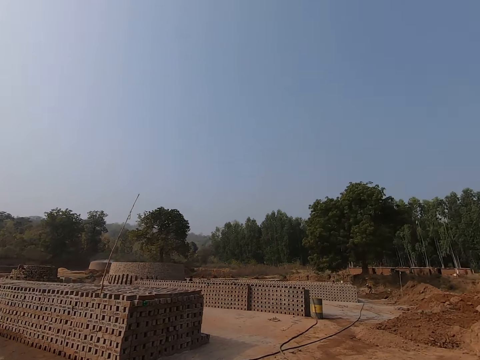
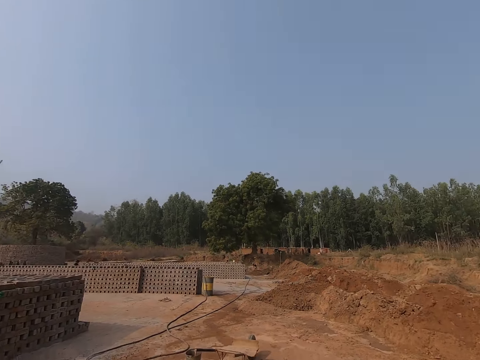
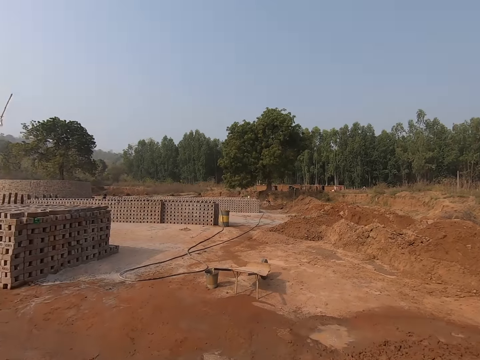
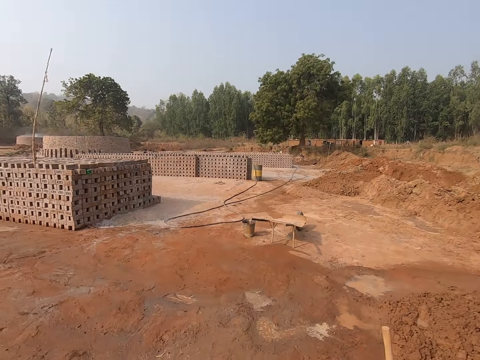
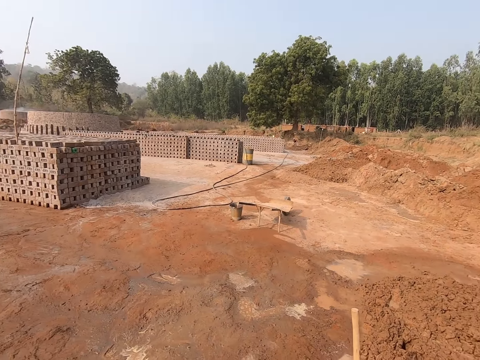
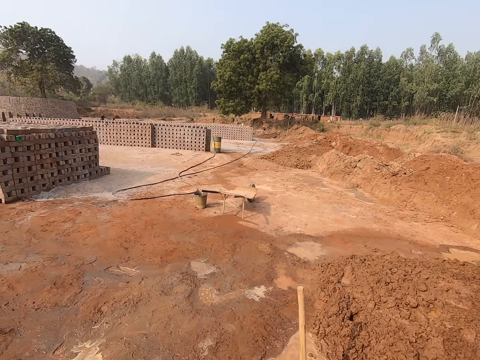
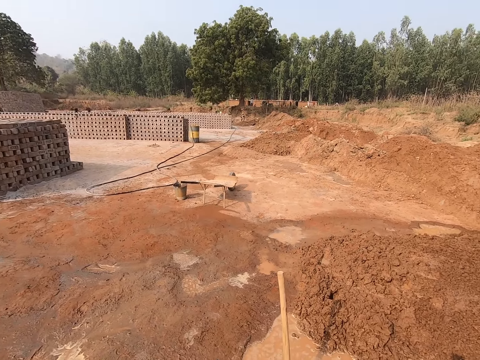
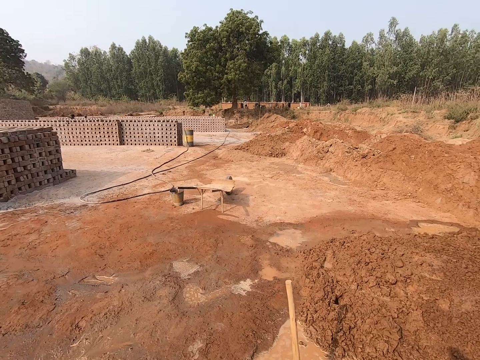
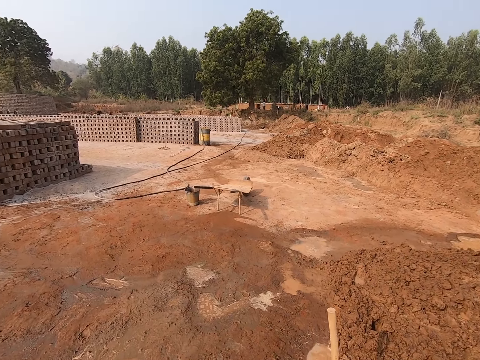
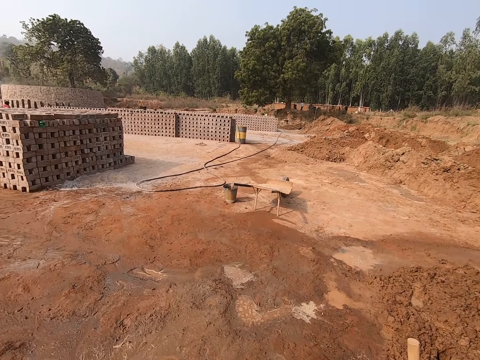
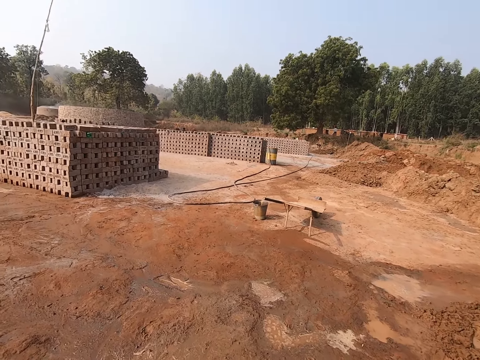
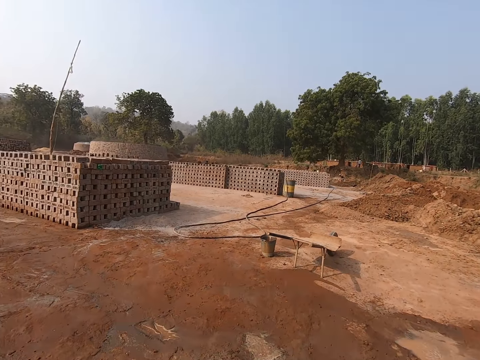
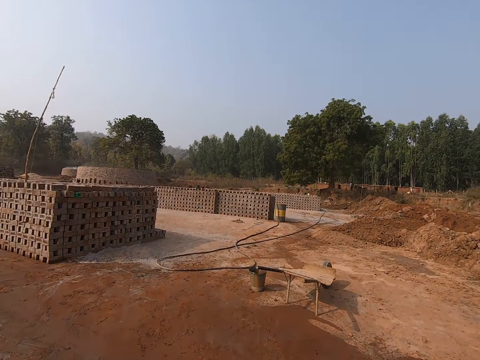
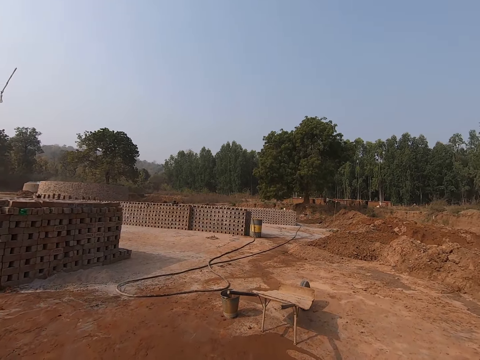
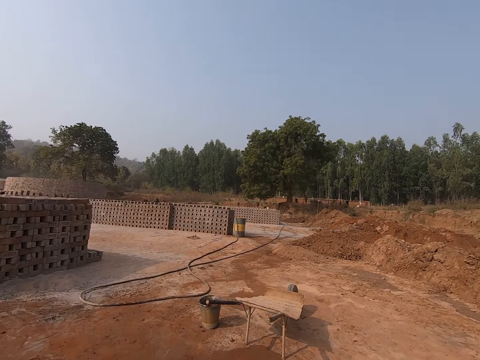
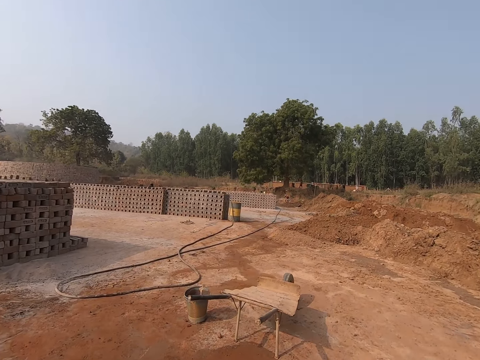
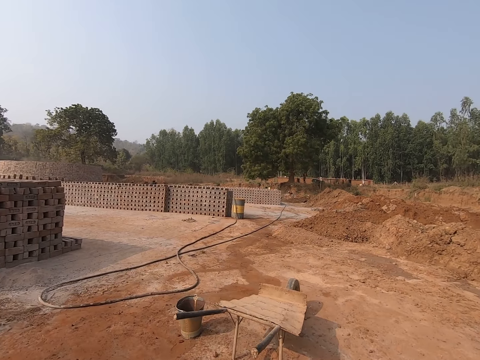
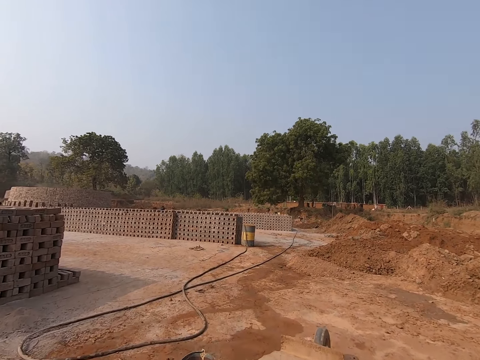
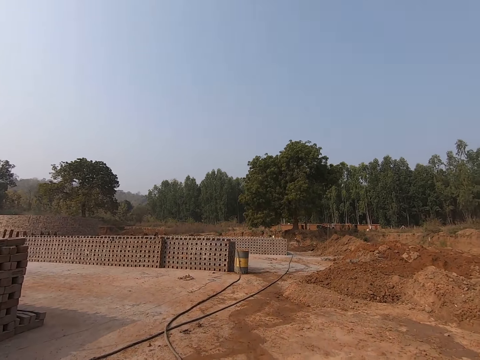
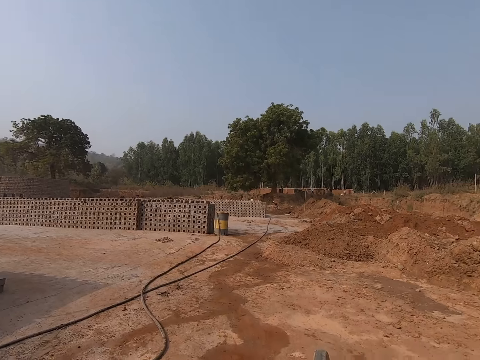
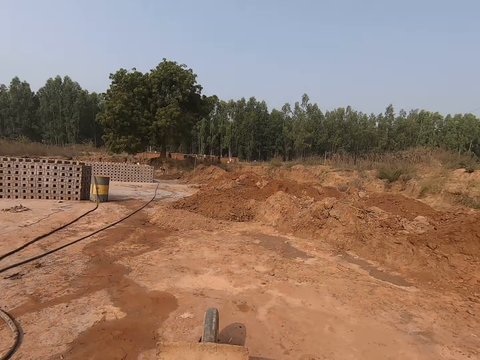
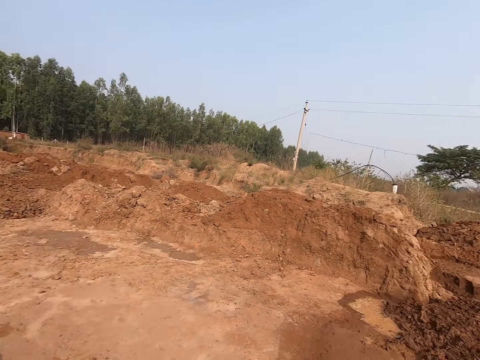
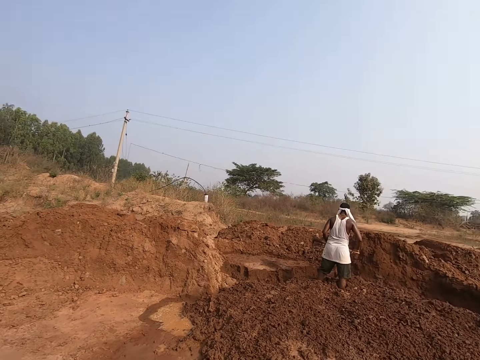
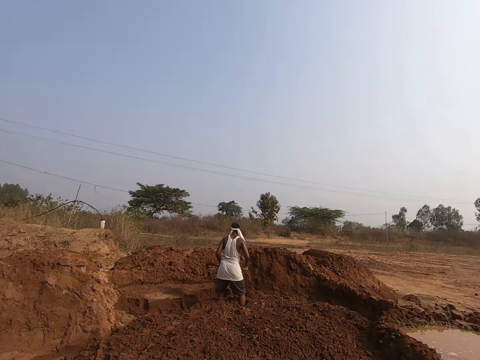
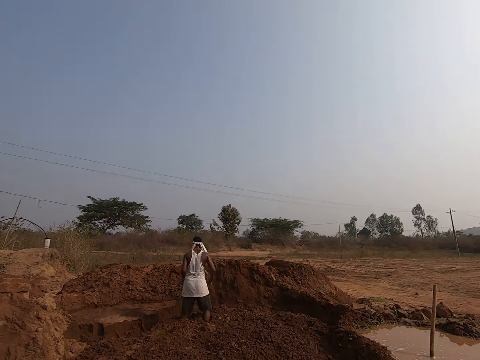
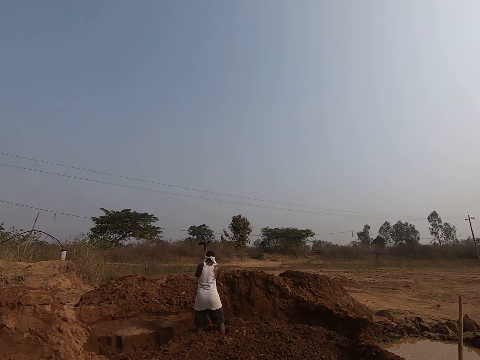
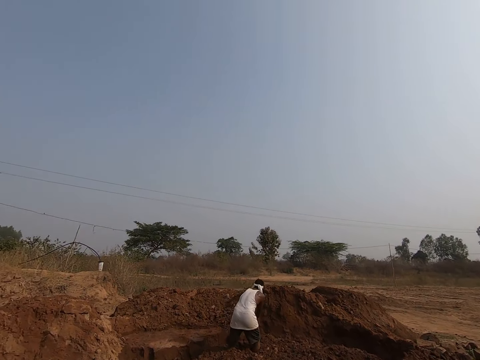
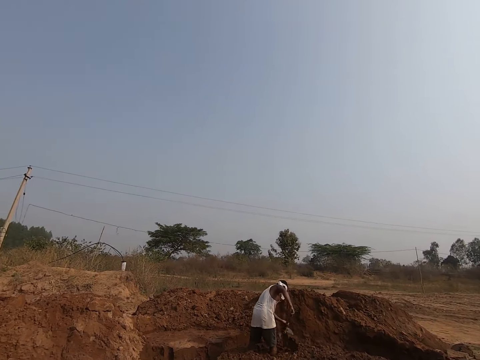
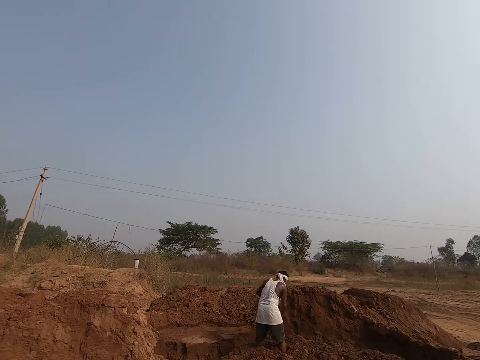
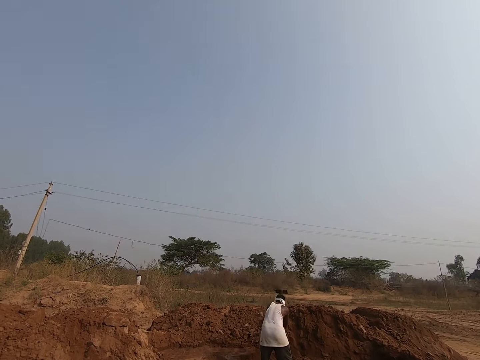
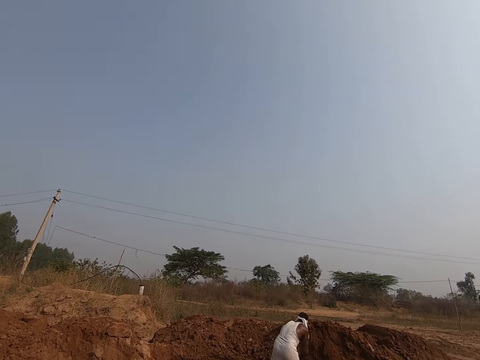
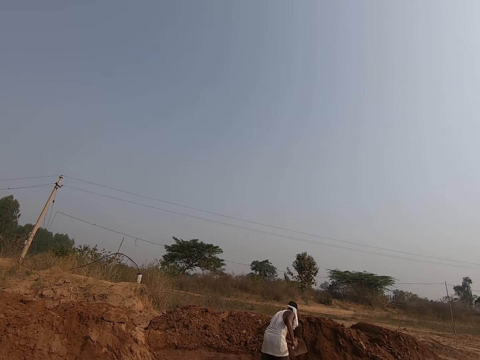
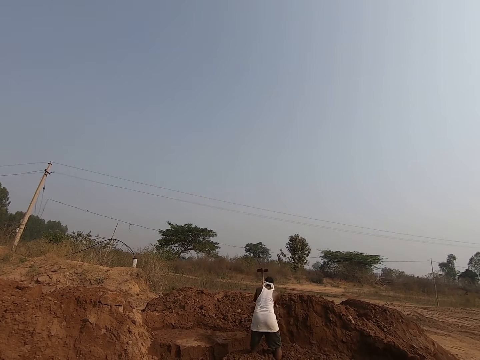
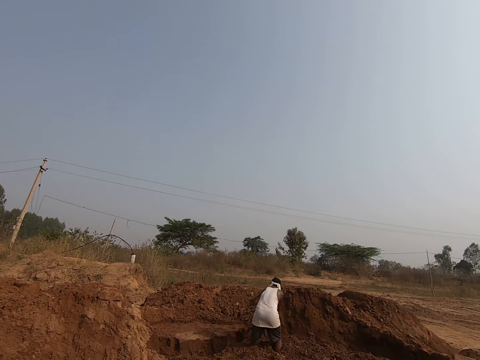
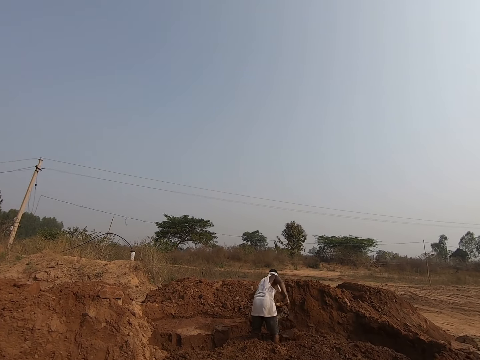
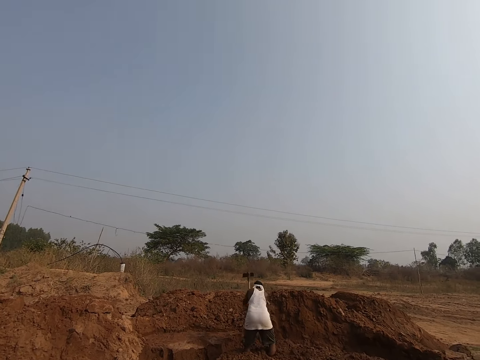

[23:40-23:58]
The camera wearer looks around the land. They walk on the land. They pick up a bucket on the ground. They turn around. They walk around the site. A man digs soil on the land with a hoe. The camera wearer looks at the man. The man mixes soil with a hoe.

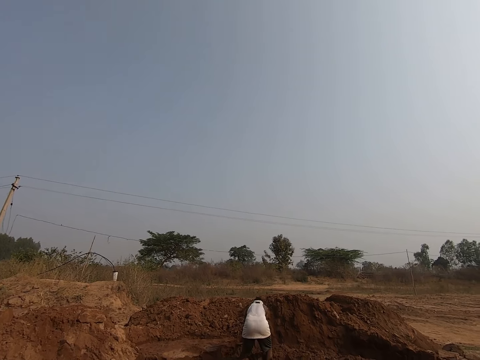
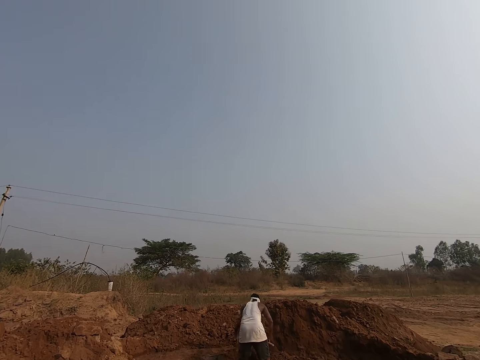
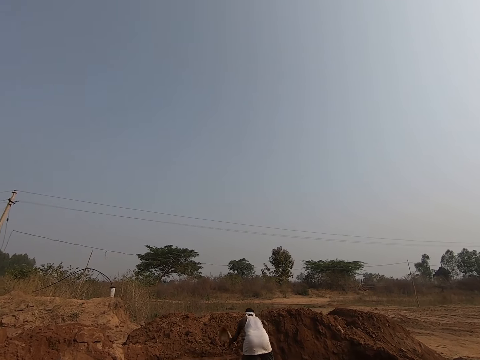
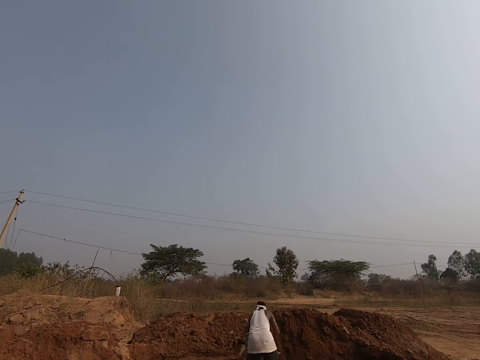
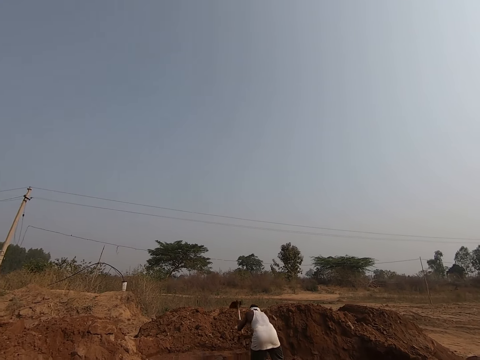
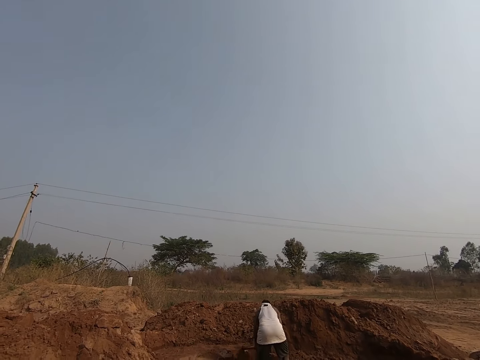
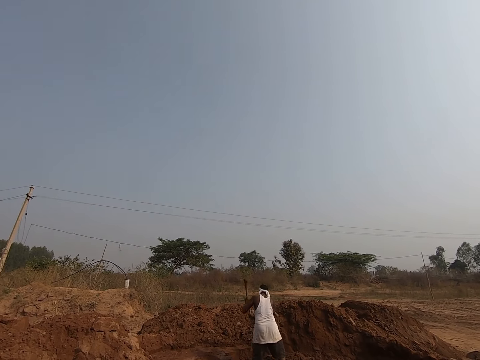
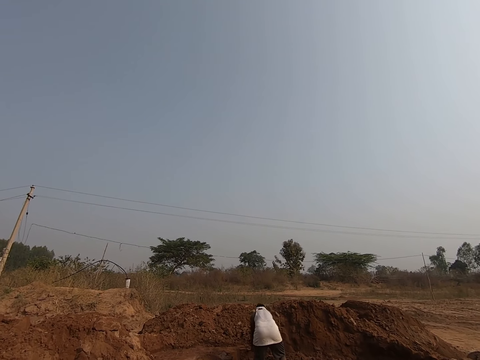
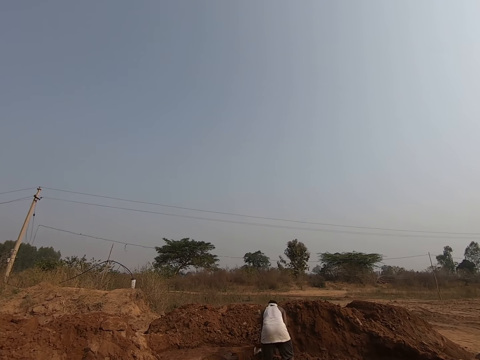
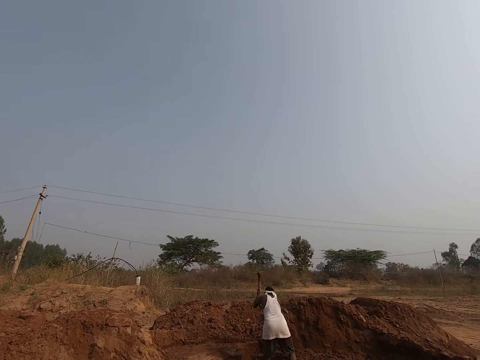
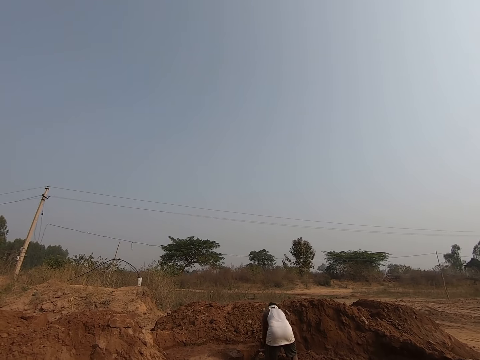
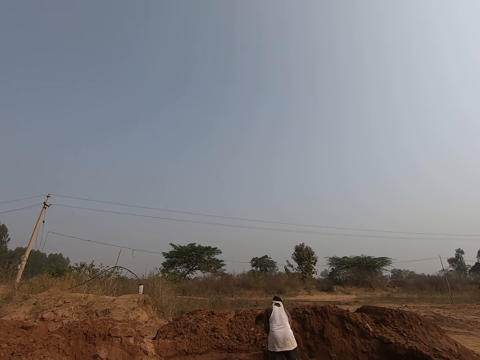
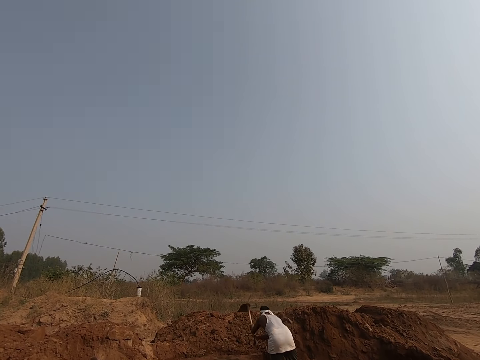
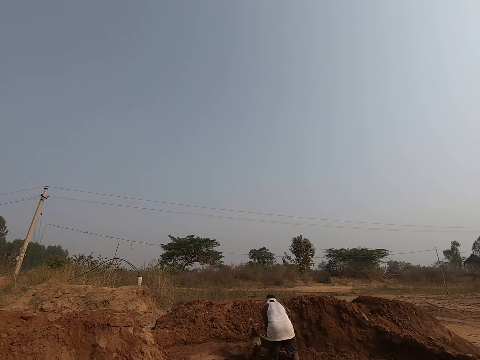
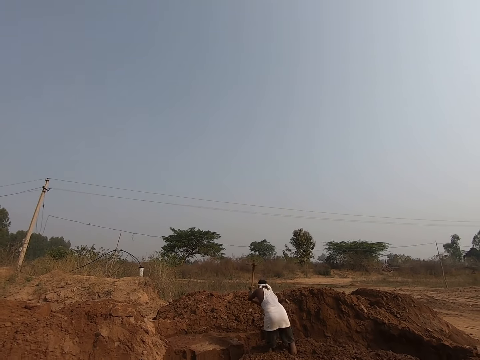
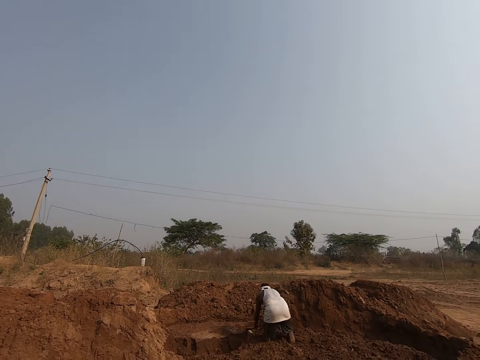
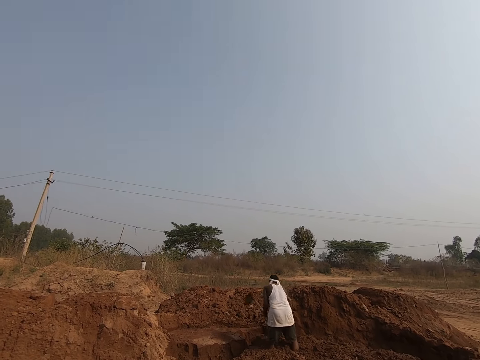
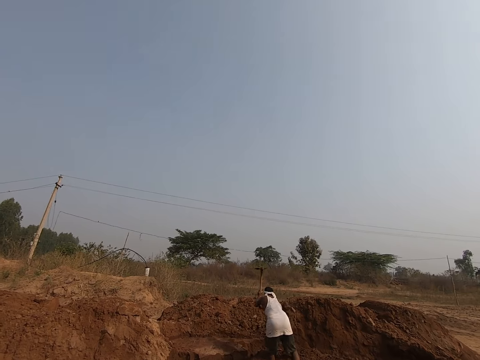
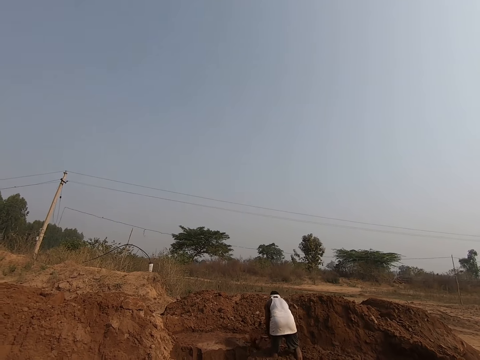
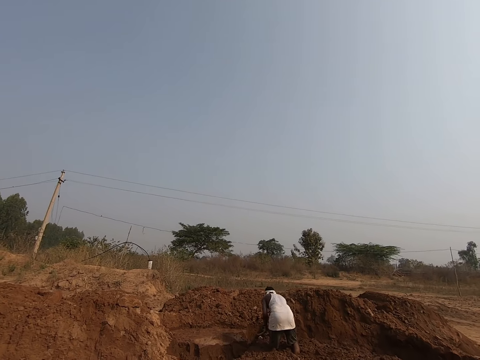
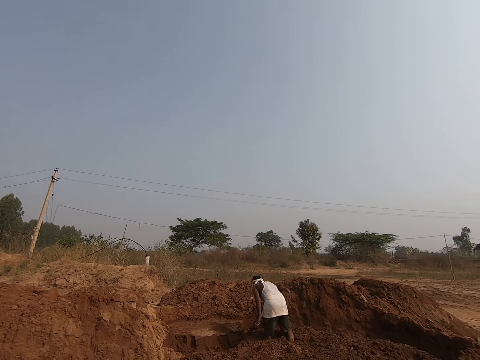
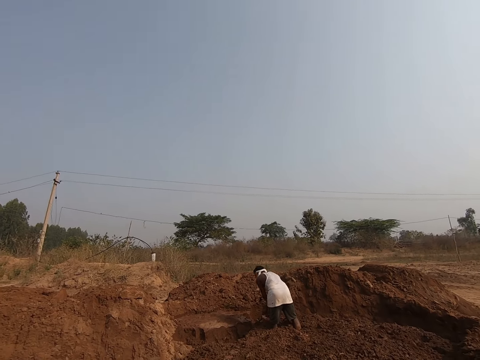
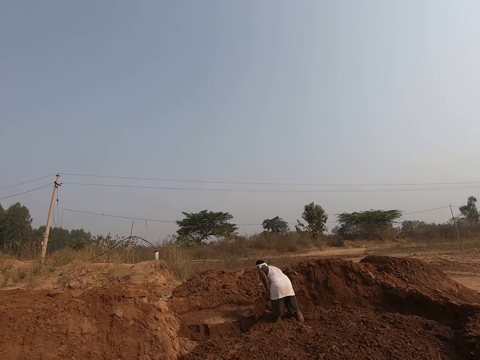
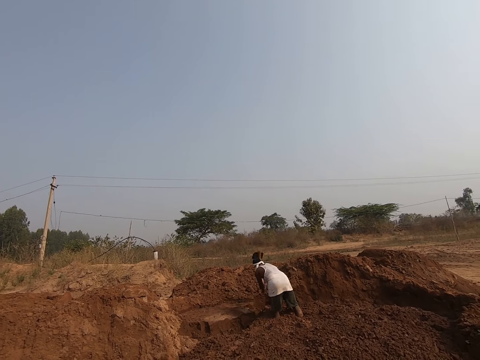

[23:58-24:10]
The camera wearer stares at a person.
